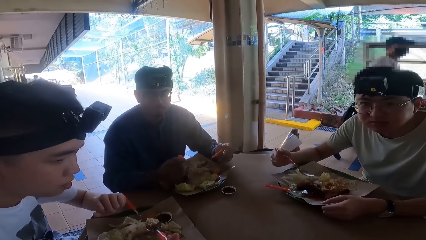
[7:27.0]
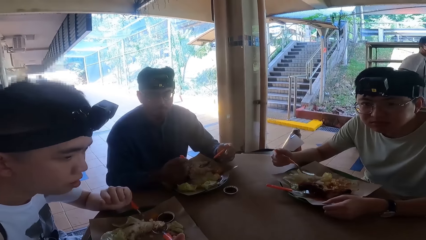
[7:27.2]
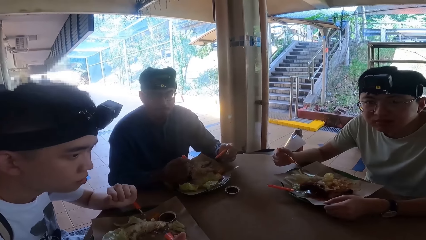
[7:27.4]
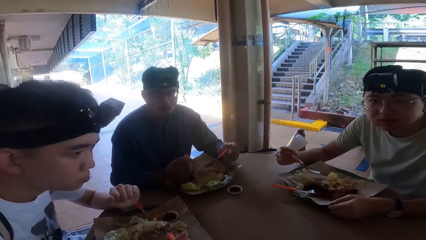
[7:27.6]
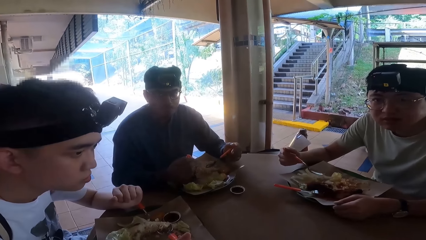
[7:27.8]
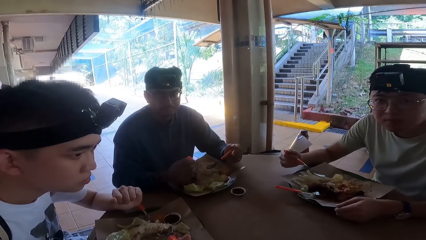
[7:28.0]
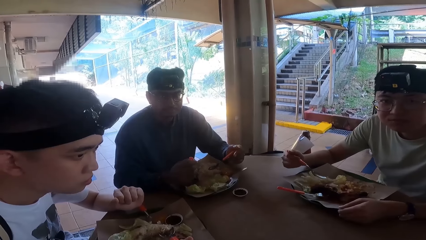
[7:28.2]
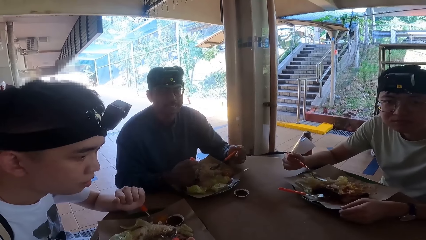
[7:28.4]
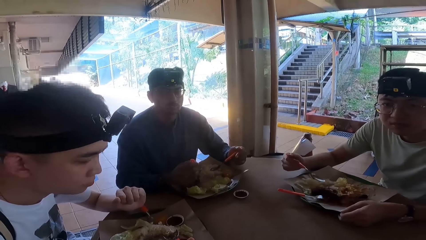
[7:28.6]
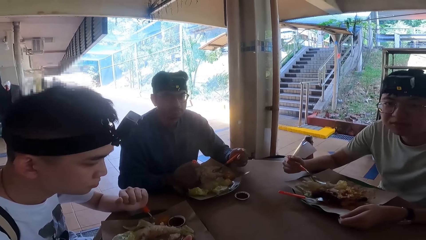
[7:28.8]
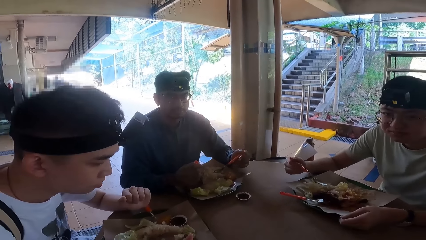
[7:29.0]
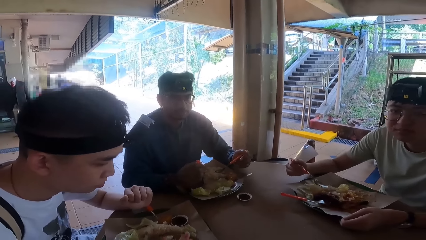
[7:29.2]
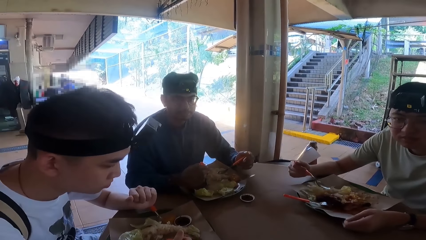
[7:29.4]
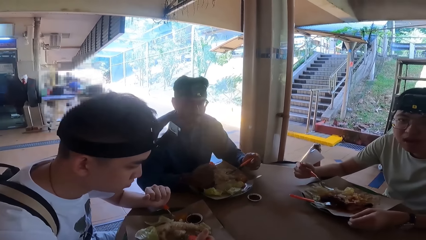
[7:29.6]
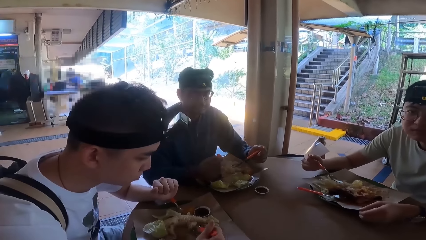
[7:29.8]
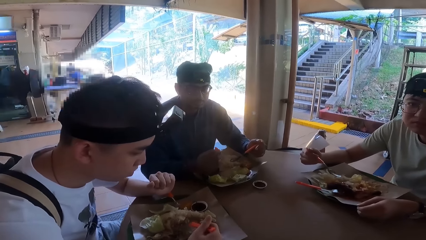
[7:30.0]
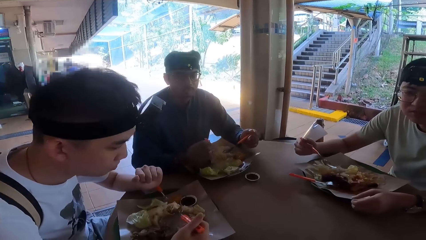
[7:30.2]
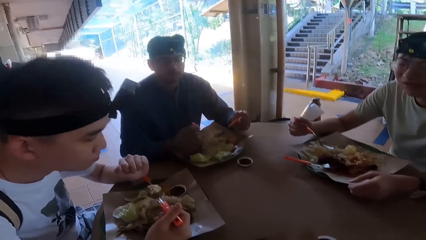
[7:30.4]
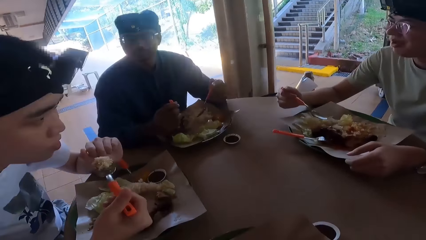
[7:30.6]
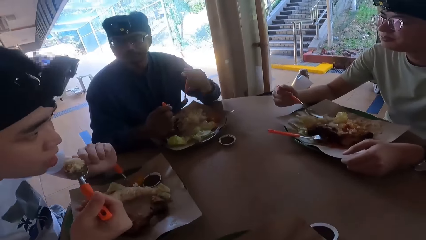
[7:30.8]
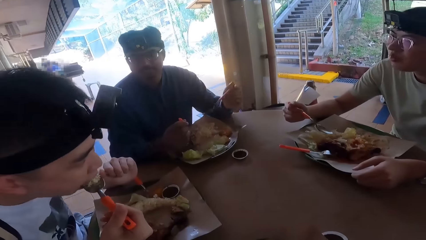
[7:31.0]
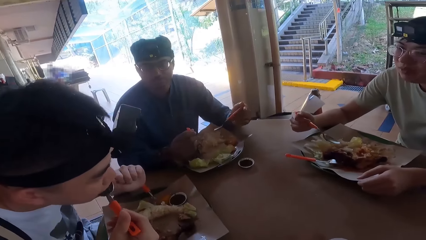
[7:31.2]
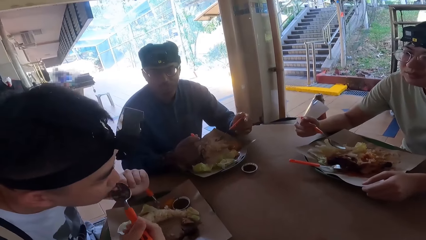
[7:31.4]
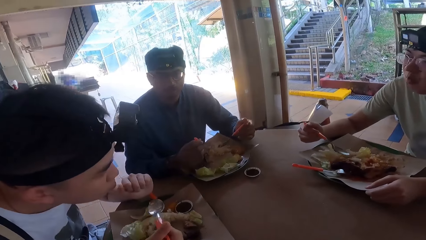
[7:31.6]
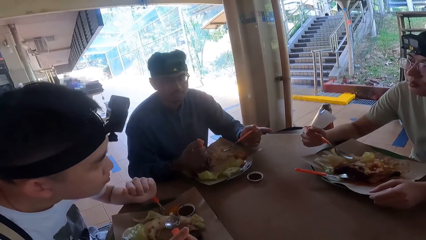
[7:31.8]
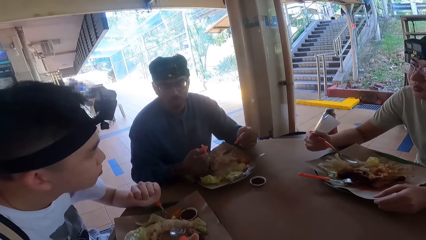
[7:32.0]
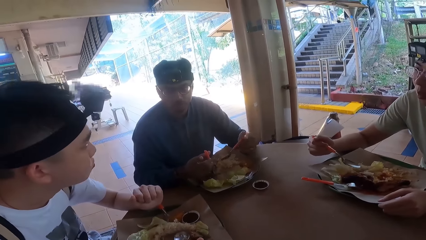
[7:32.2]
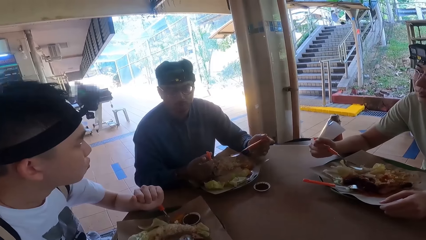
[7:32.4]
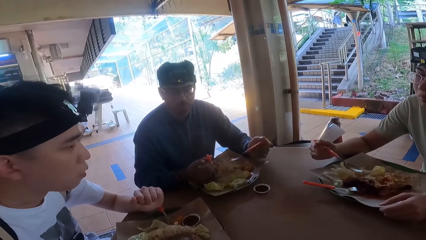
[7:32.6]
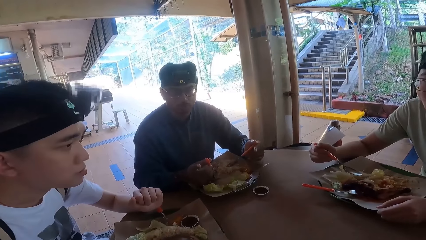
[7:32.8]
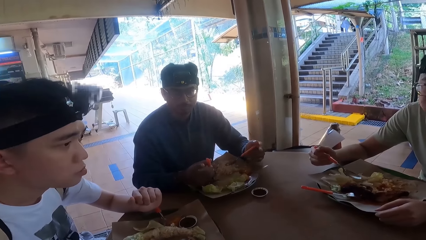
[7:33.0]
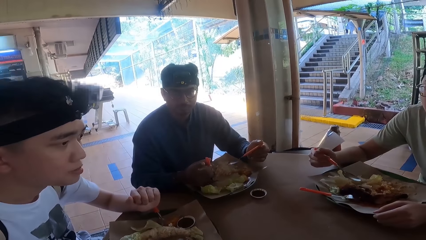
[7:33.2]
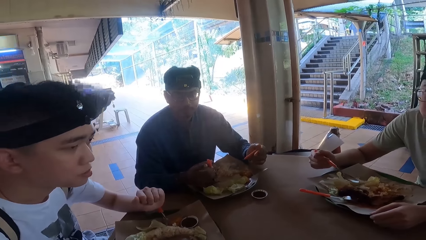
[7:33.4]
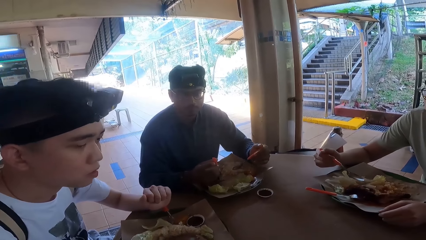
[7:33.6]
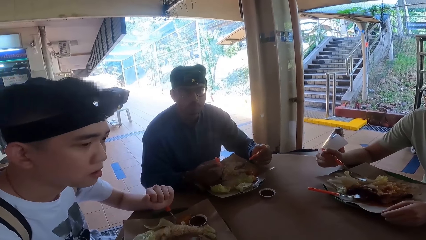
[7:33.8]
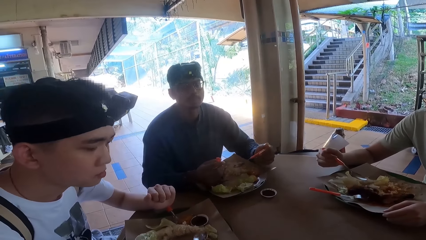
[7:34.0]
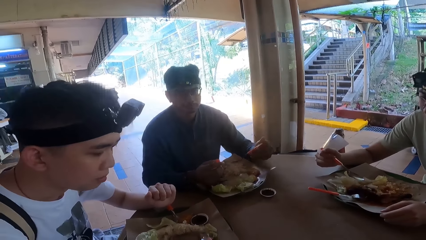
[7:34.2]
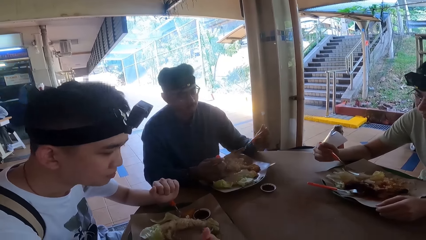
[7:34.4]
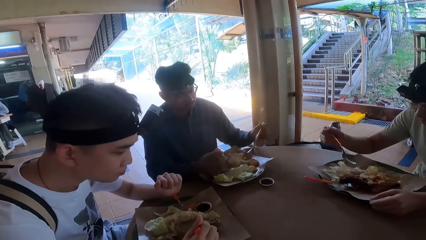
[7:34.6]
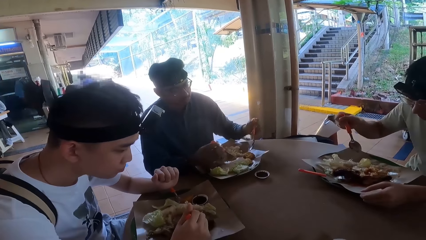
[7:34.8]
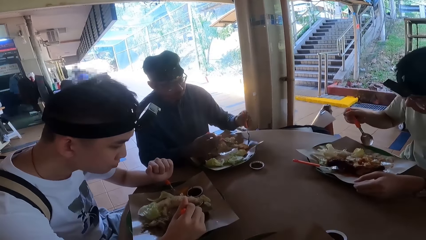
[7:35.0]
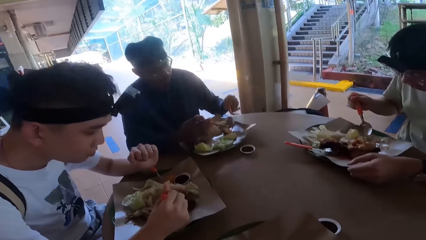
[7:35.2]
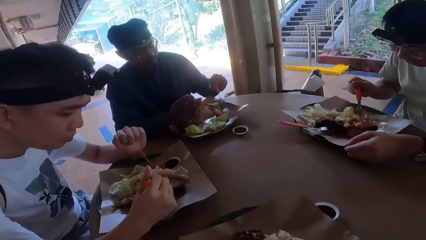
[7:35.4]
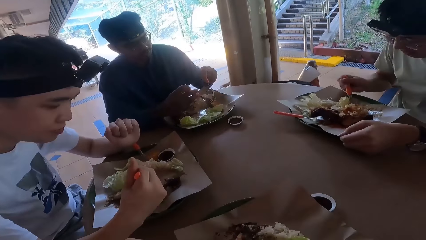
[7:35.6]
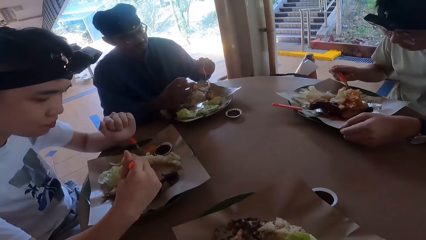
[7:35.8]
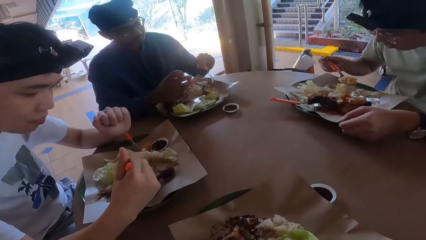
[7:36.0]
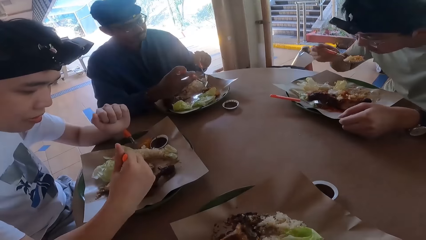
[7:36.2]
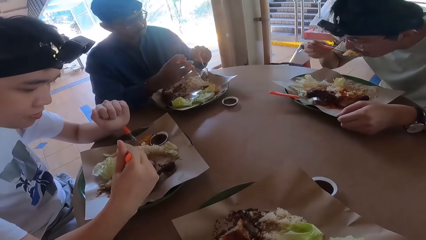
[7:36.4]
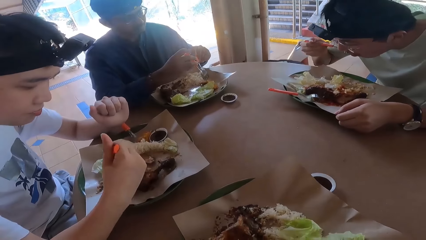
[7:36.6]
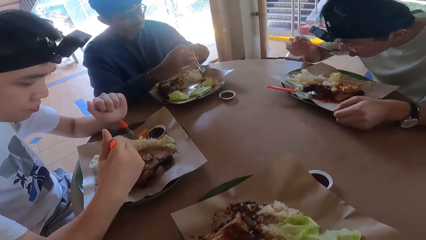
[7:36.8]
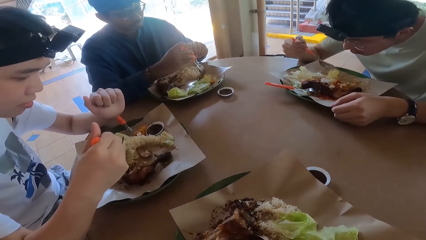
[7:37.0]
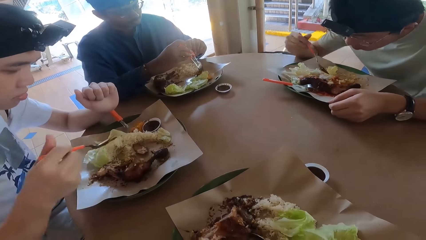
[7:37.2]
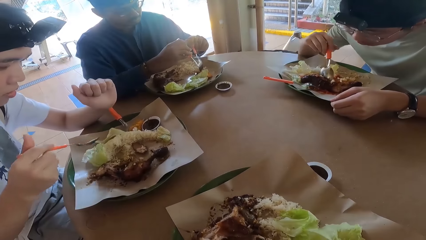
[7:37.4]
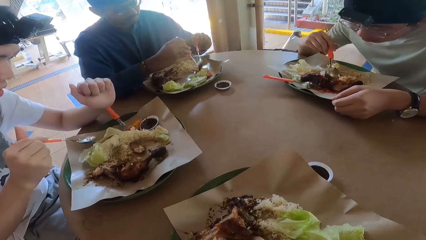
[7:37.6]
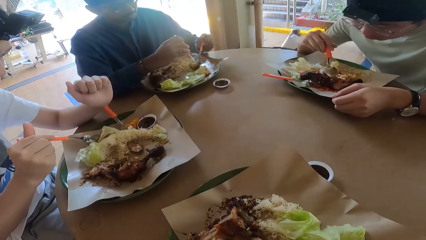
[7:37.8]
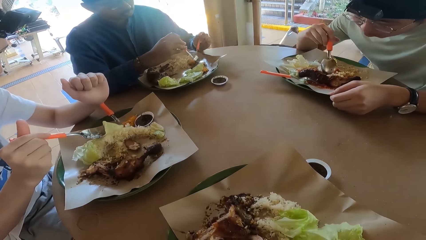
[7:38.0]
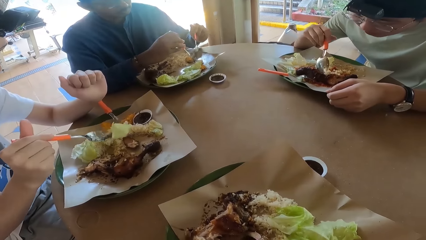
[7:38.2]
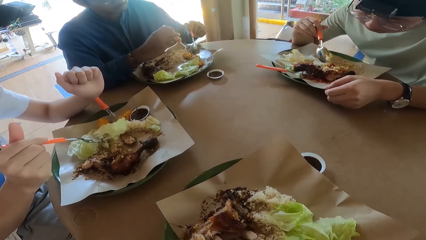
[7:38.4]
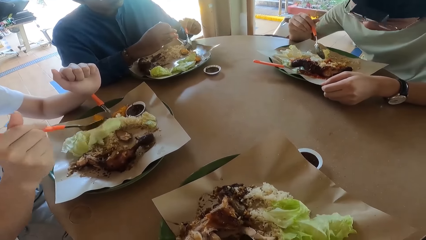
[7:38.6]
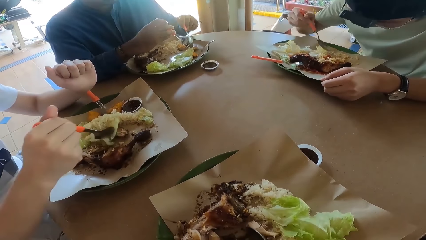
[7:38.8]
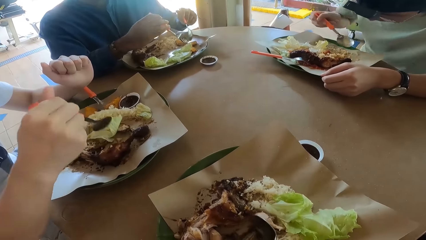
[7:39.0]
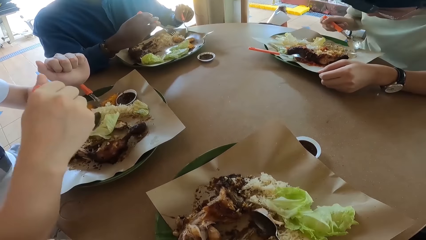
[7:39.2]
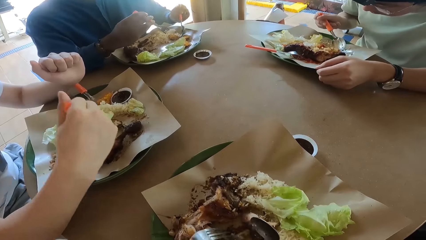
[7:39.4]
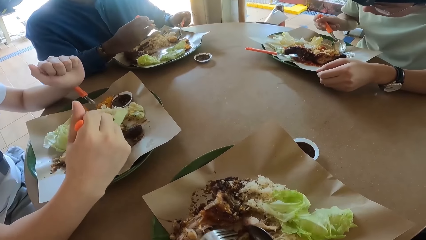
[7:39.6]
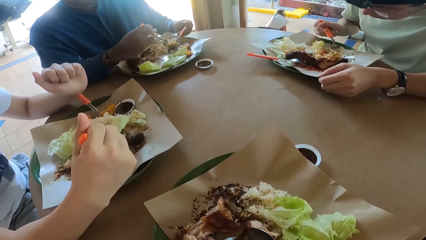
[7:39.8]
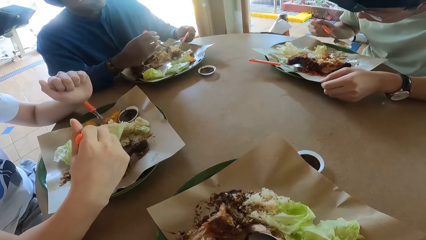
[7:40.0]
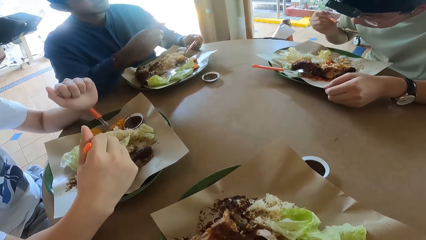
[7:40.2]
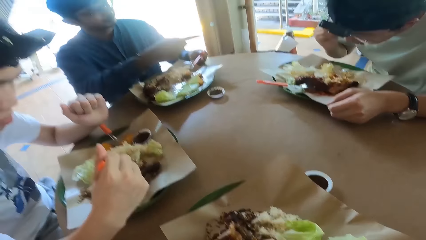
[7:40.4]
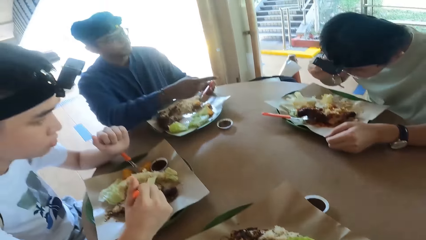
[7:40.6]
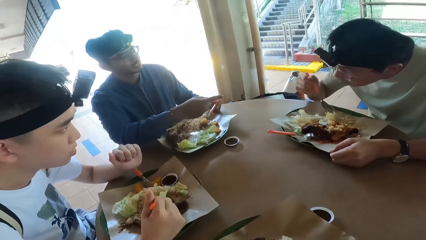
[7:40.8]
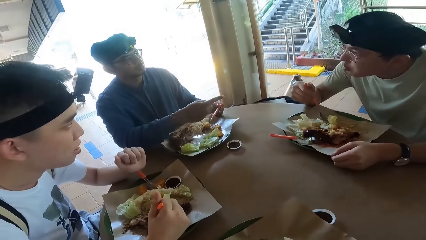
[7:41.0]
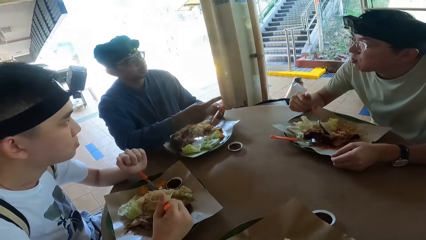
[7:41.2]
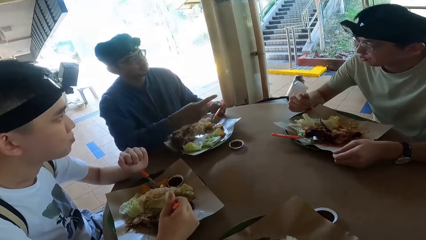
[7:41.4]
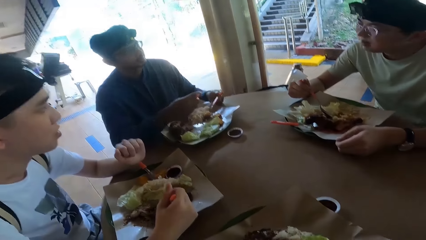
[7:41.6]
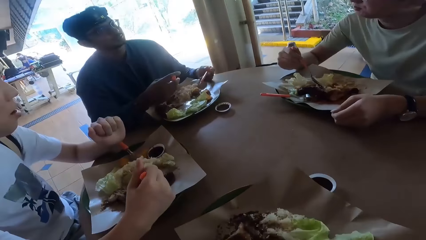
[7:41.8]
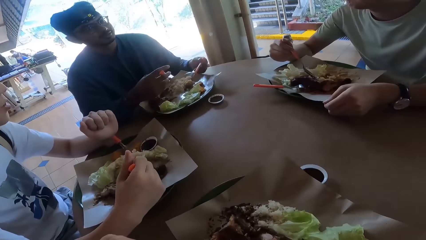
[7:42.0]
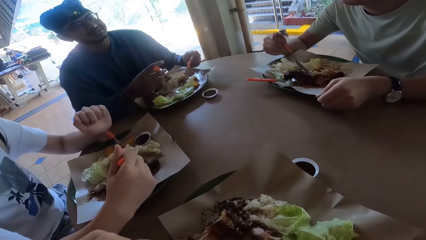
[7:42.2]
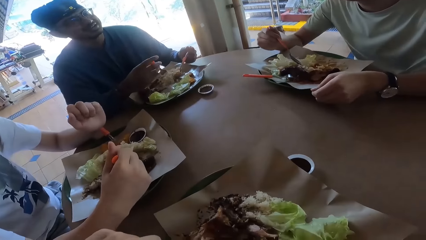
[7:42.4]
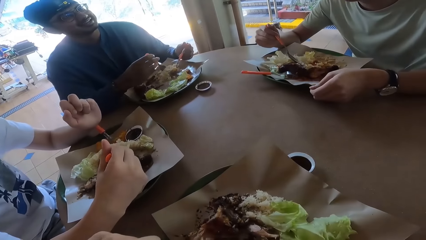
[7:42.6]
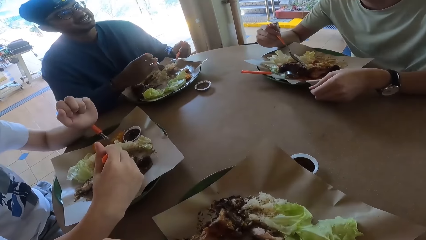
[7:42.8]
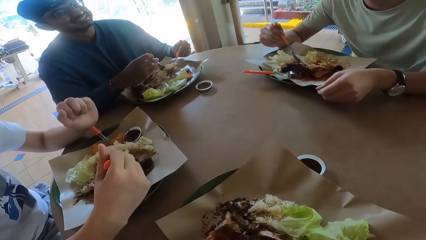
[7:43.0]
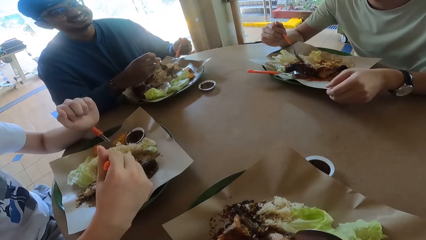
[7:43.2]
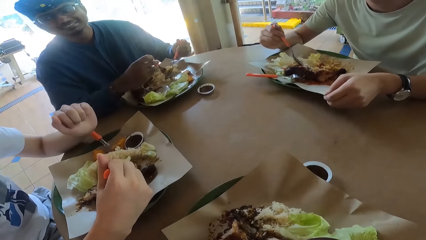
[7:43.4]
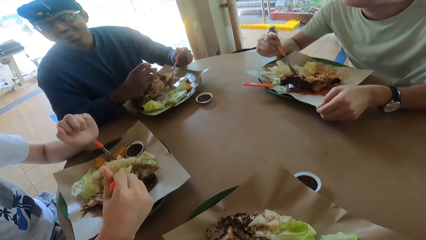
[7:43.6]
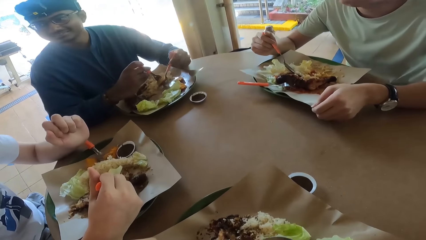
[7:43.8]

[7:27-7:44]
A person talks. Another person eats food. Another person eats food. The first person talks. Another person nods their head while speaking. Another person talks.
